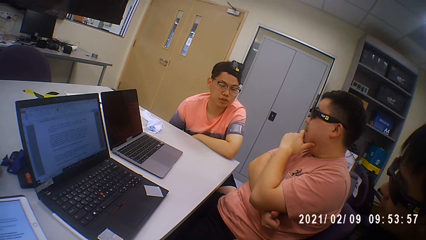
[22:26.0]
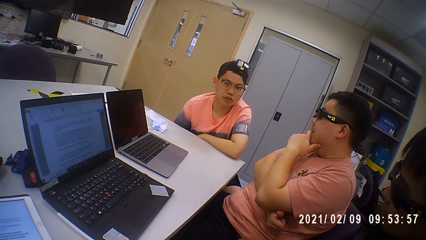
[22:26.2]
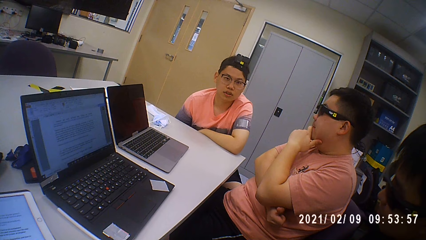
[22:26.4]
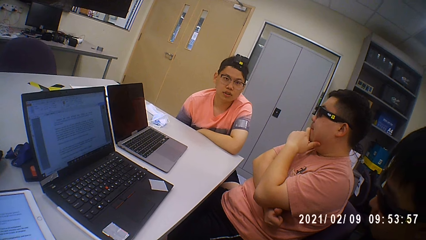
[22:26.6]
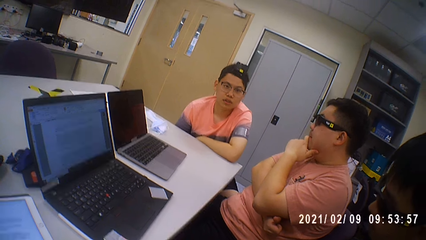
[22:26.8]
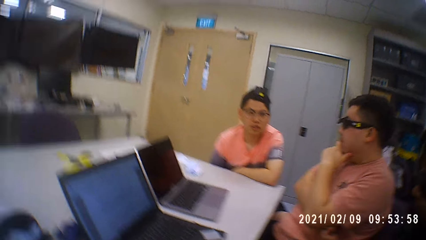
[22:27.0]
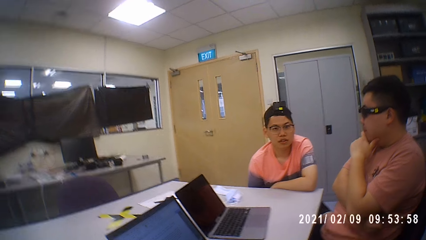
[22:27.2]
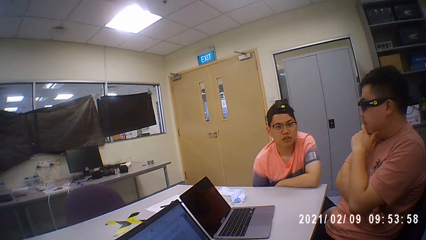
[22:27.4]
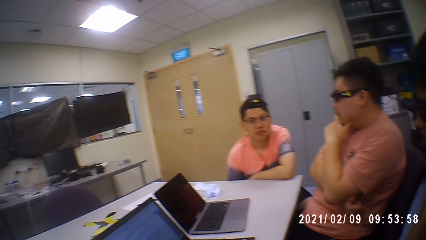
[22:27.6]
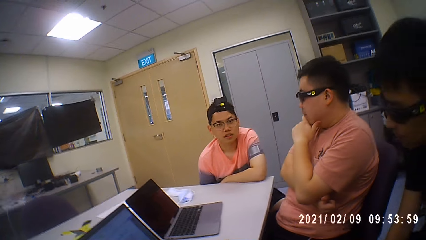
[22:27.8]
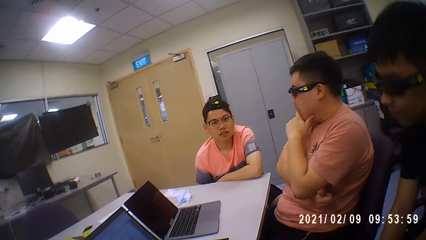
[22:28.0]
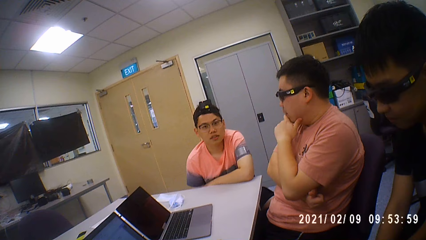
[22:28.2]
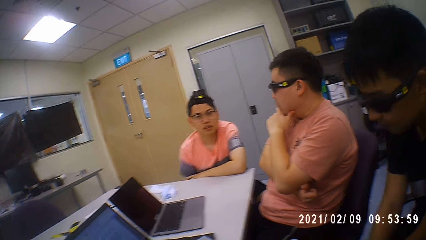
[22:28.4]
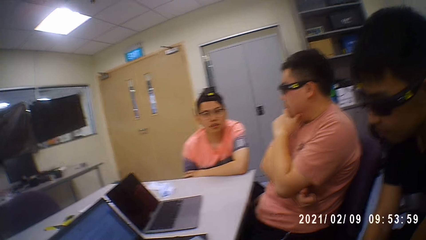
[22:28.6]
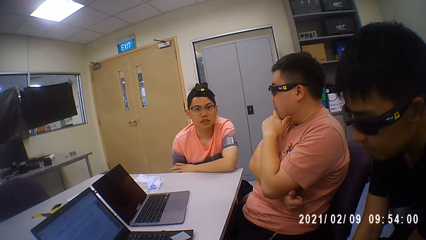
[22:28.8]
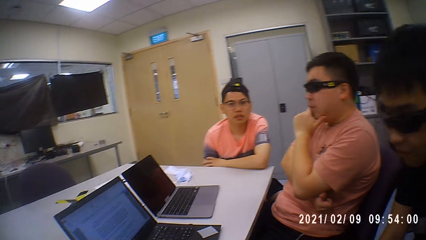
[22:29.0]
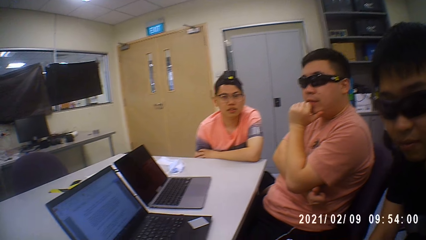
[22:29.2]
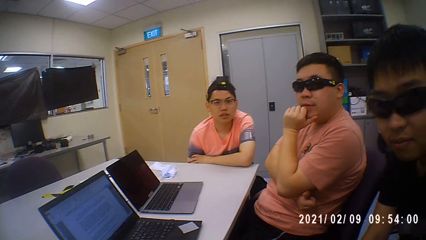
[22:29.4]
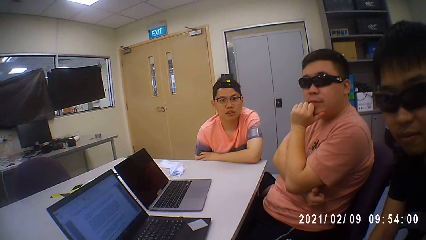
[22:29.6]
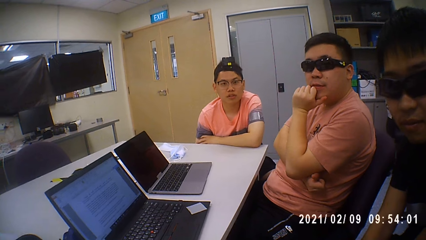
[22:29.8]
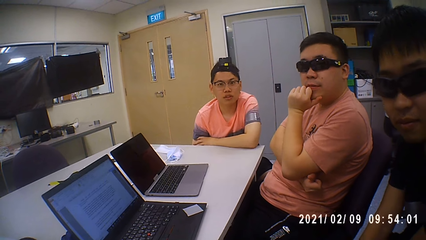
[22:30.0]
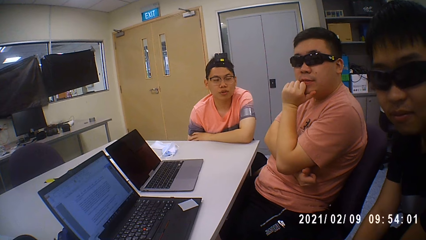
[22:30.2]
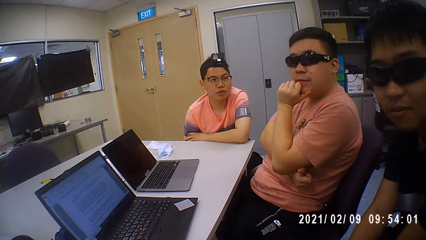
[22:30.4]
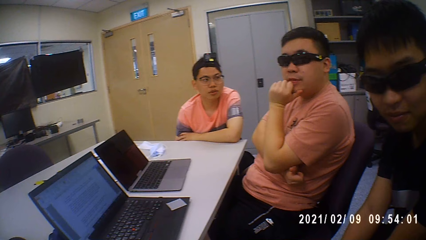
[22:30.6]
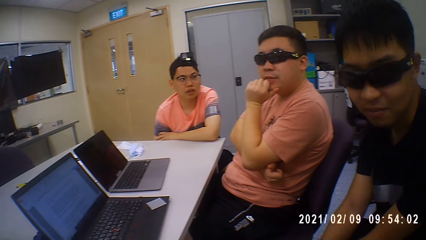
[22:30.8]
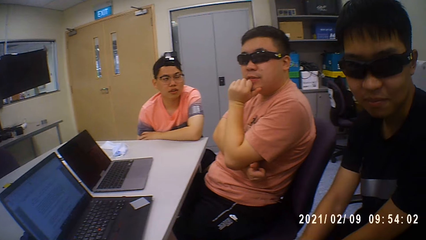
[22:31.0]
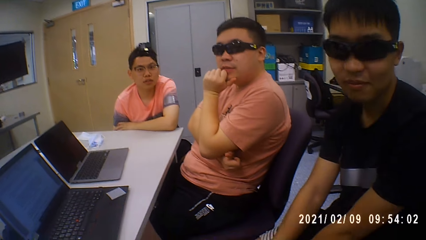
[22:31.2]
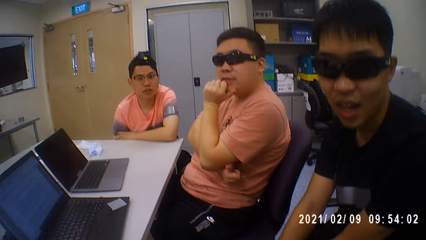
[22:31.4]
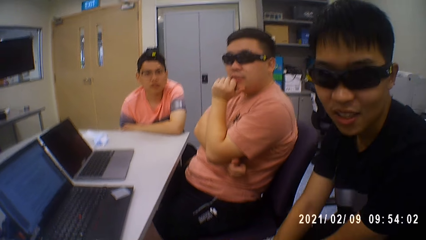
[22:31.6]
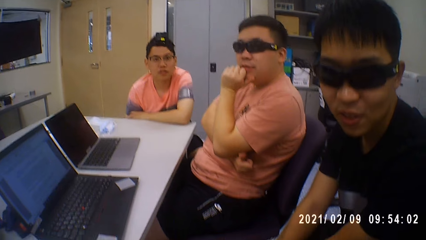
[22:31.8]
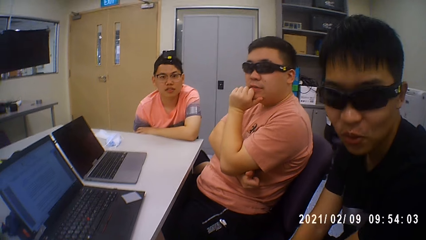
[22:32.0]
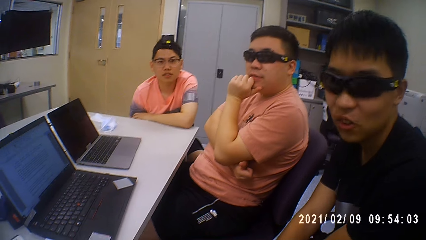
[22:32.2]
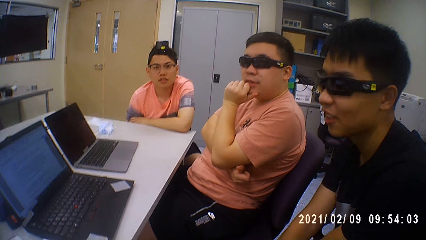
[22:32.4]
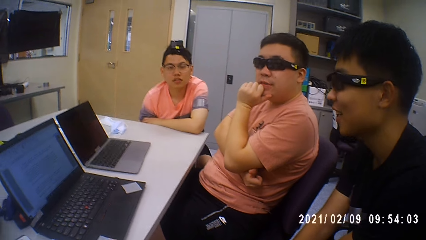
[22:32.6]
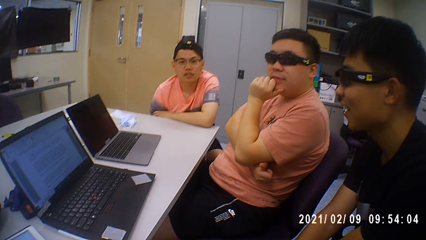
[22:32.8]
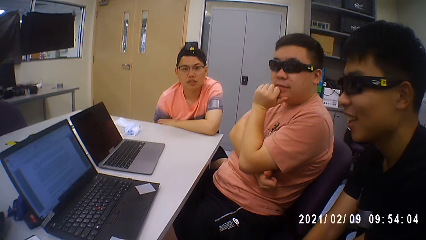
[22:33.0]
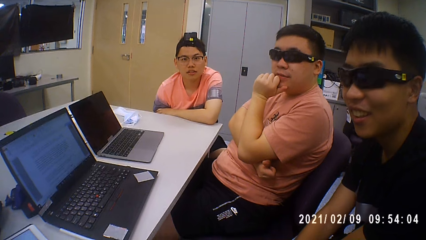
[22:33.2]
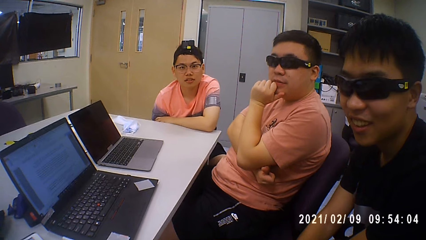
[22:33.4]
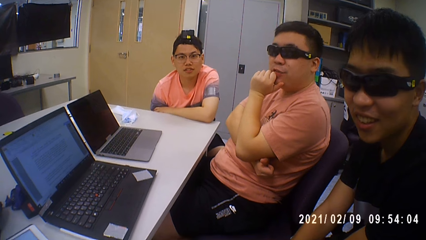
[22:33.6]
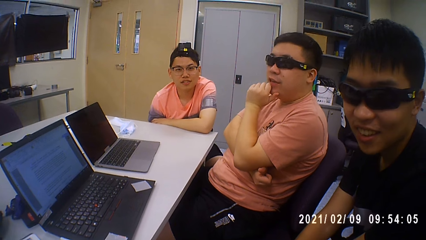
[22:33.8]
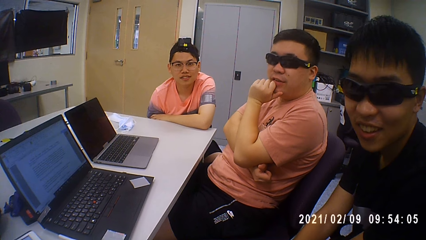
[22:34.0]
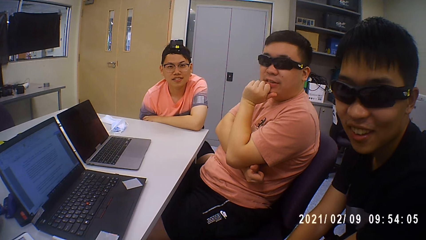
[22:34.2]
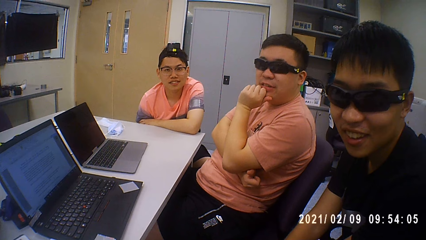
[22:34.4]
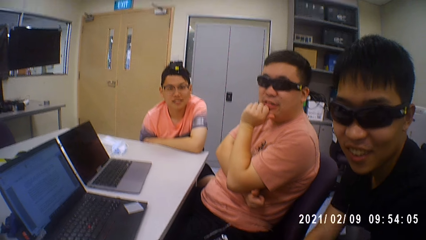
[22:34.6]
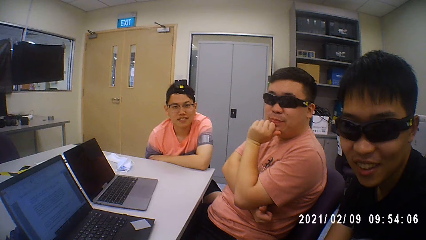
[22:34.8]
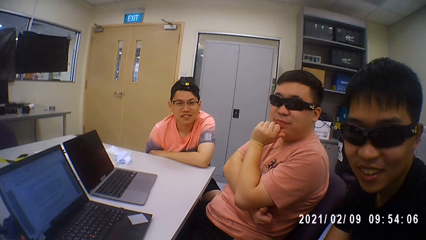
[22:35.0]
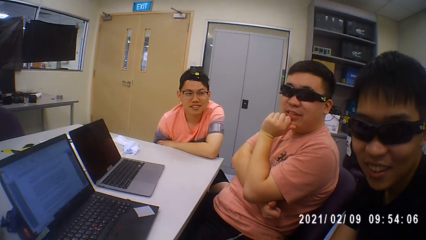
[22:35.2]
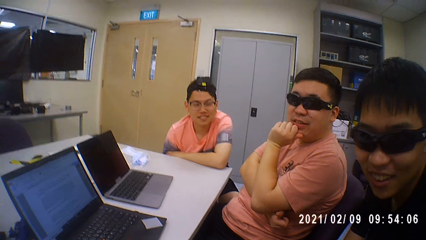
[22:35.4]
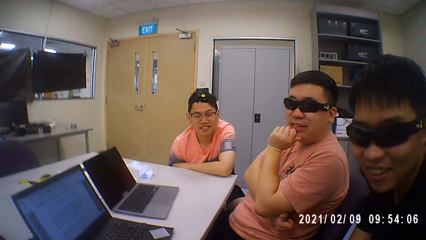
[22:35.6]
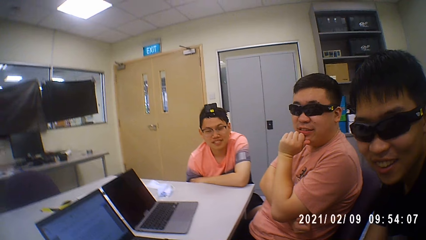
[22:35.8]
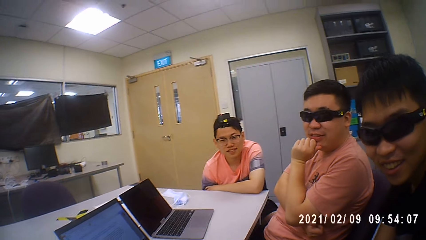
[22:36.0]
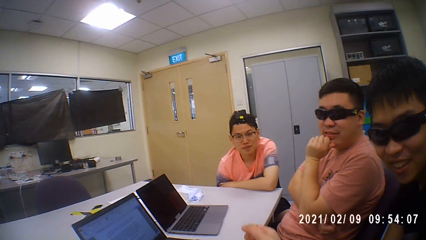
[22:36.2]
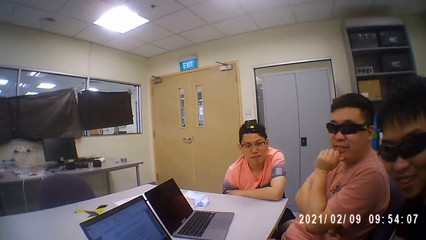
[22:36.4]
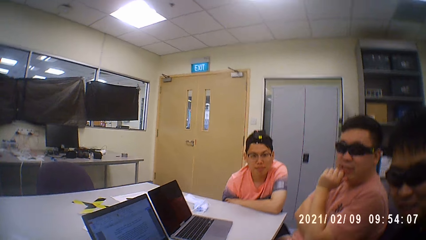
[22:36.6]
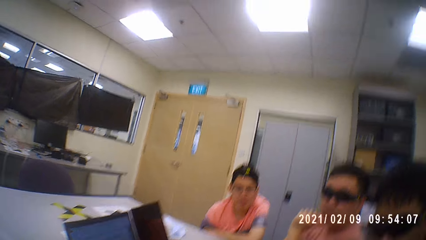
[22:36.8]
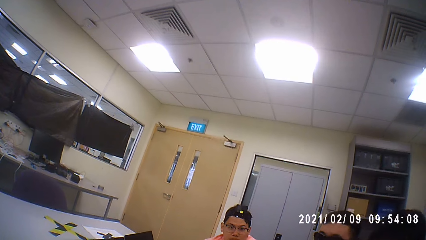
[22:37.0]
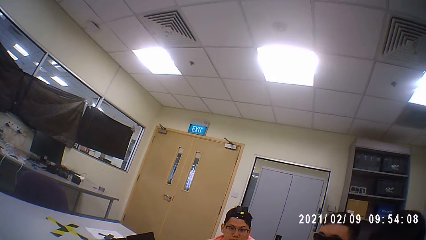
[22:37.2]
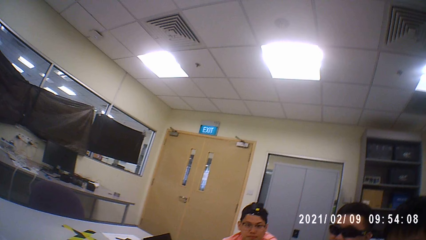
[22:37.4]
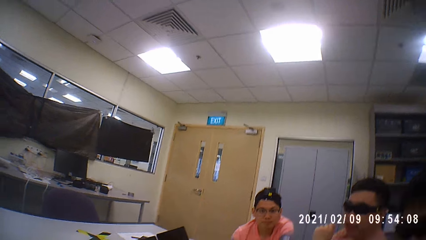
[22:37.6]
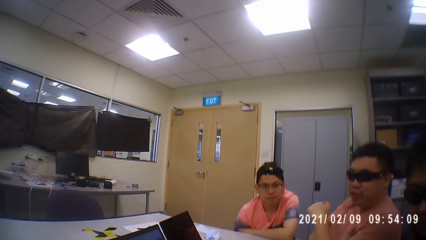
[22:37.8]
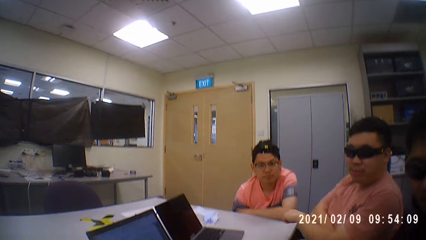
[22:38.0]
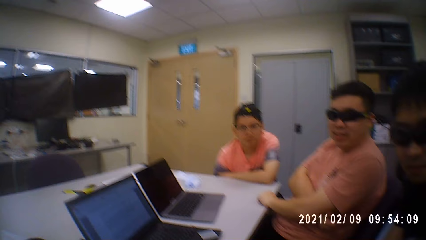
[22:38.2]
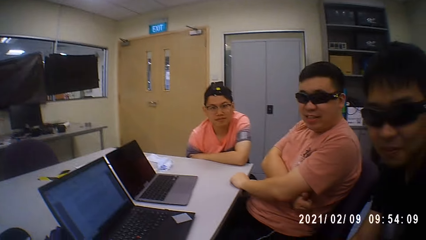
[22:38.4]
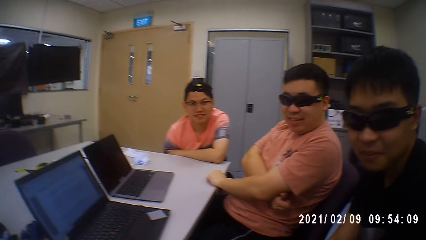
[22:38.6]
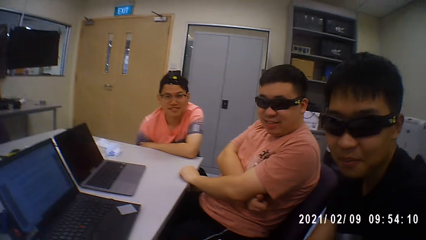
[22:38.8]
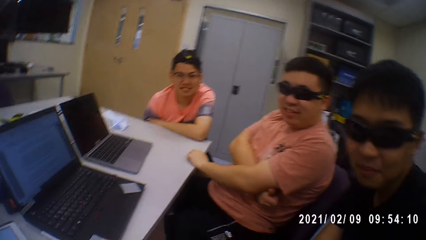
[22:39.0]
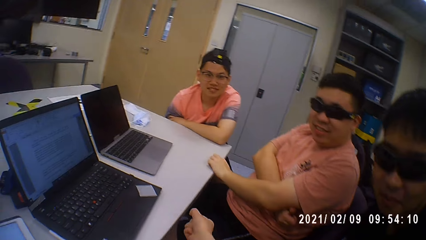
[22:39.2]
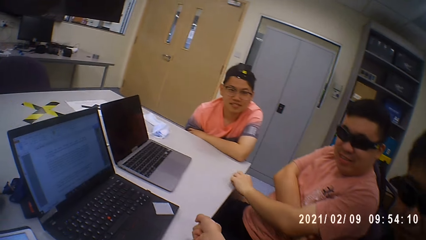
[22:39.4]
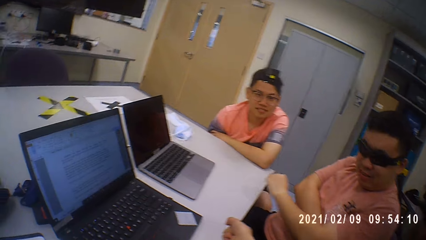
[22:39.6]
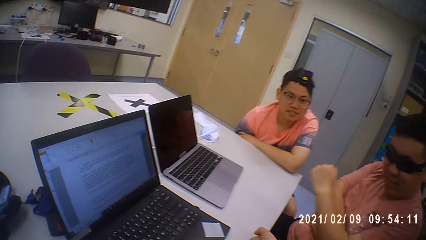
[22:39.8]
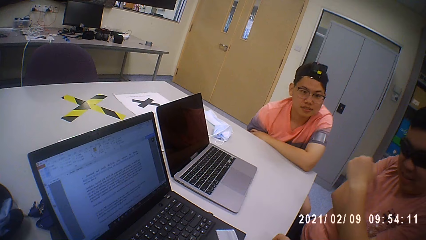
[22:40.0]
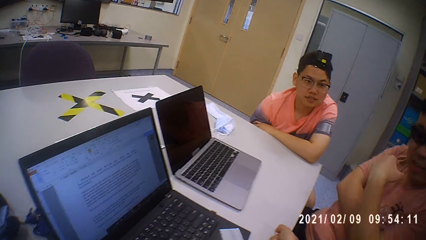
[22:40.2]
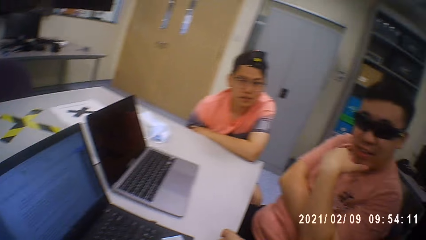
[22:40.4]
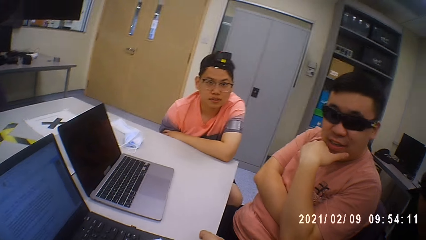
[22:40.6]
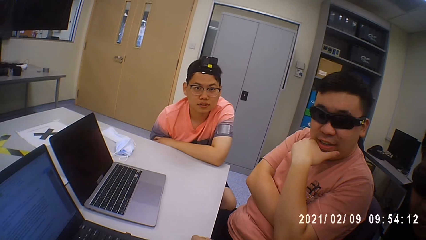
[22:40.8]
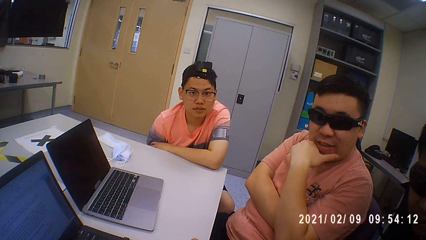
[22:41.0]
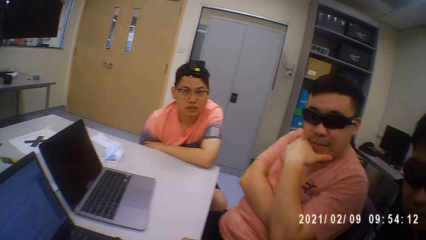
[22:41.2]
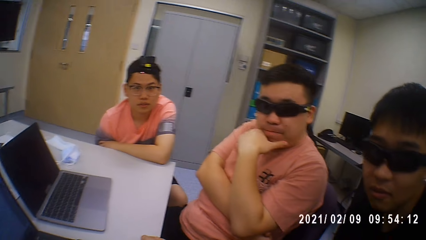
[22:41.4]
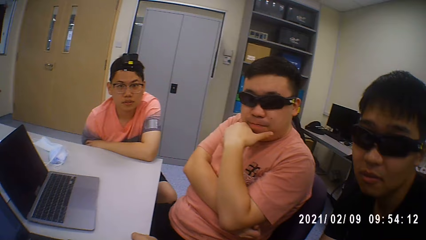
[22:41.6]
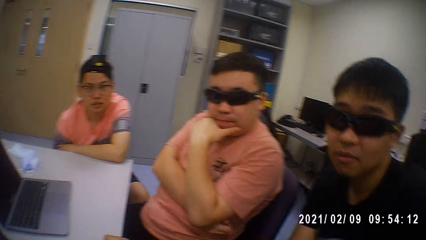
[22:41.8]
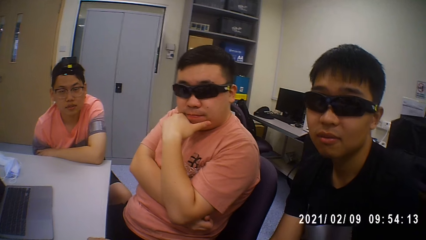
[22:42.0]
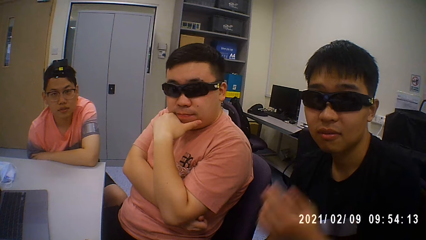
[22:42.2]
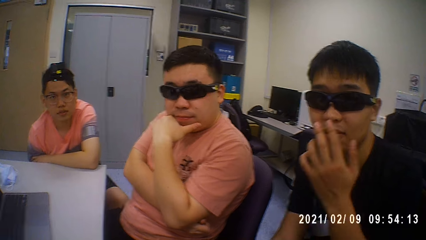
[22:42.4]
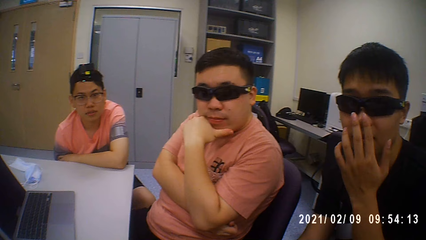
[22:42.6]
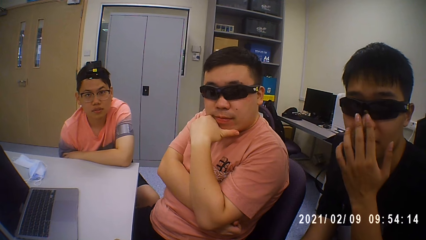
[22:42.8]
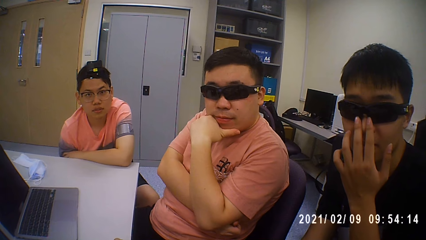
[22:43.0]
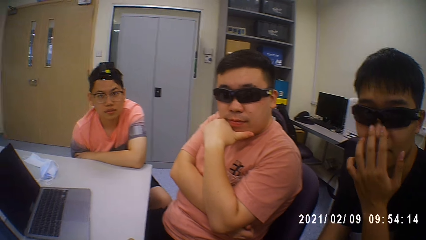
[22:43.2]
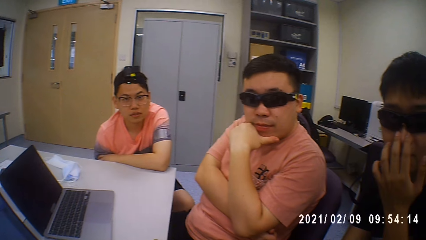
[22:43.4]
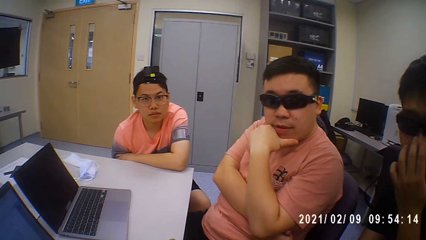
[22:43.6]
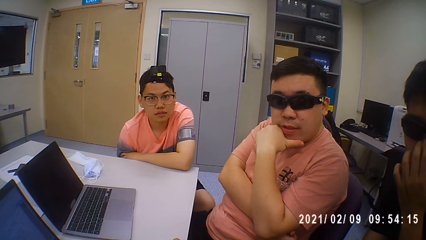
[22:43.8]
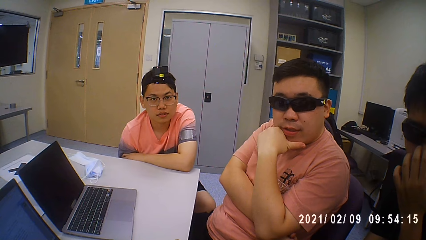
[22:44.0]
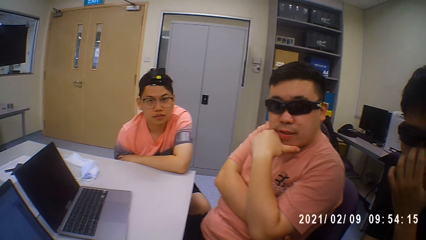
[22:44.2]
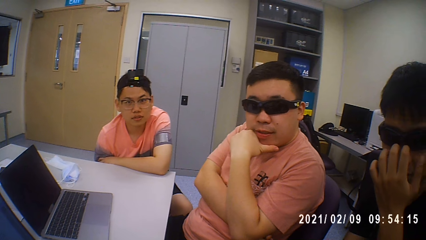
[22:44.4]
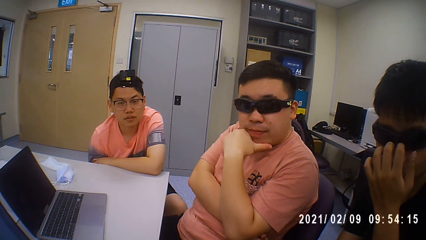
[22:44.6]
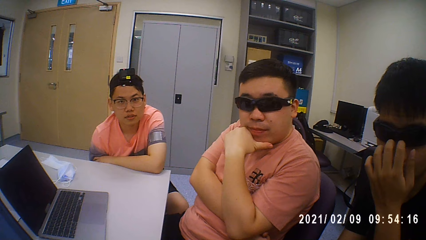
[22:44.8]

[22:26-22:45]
The camera wearer interacts with a man, another man and a third man. They converse with a man. The man holds his nose.
